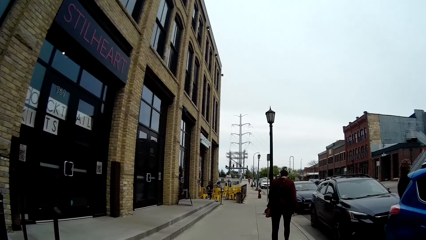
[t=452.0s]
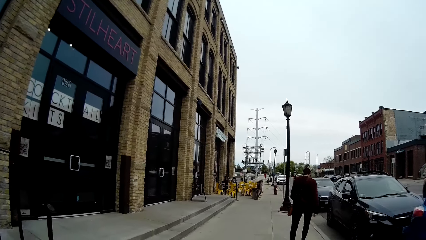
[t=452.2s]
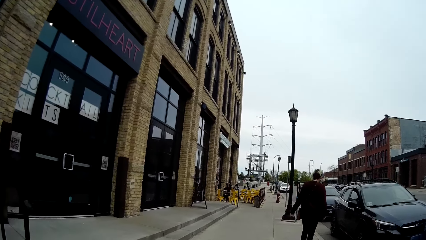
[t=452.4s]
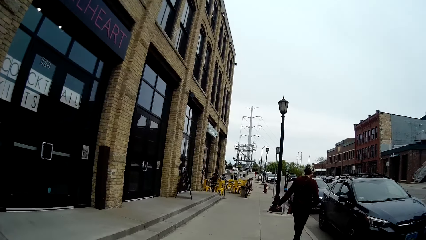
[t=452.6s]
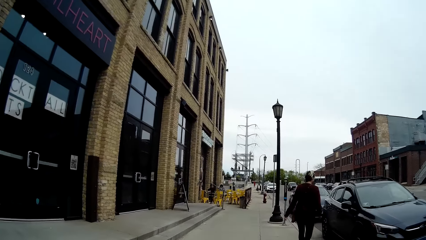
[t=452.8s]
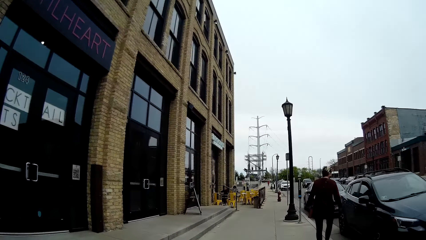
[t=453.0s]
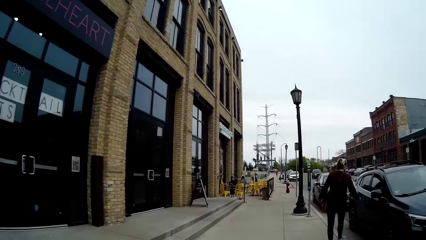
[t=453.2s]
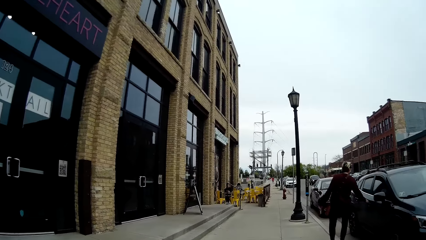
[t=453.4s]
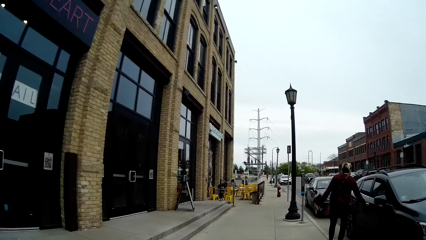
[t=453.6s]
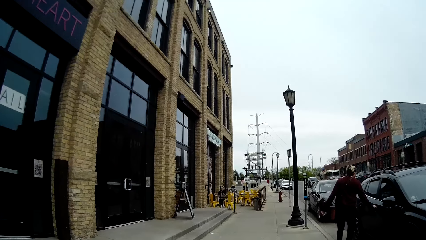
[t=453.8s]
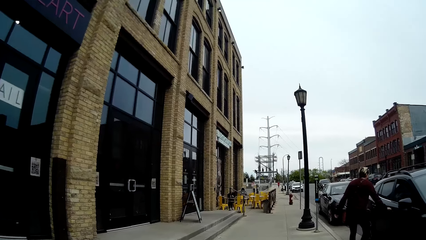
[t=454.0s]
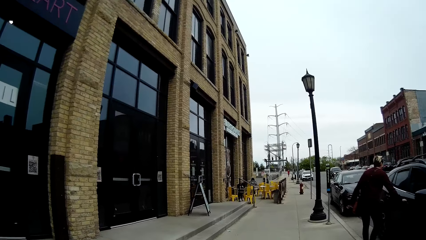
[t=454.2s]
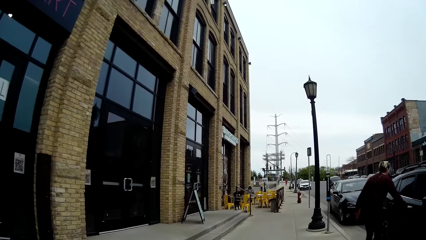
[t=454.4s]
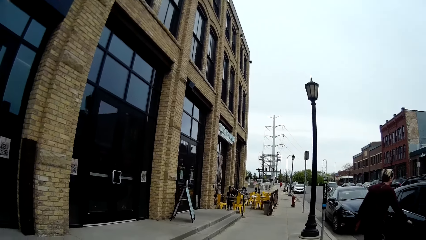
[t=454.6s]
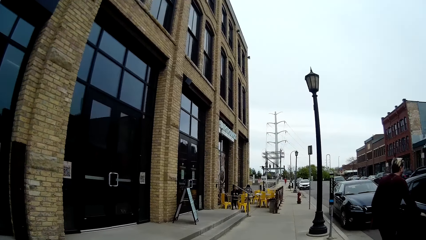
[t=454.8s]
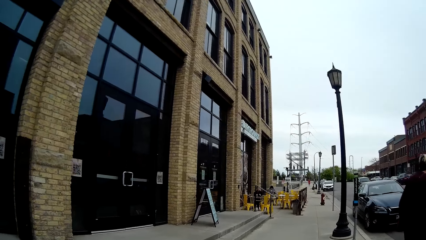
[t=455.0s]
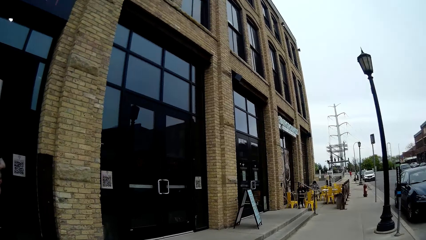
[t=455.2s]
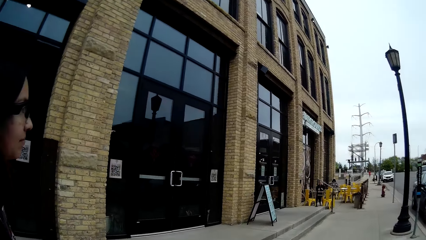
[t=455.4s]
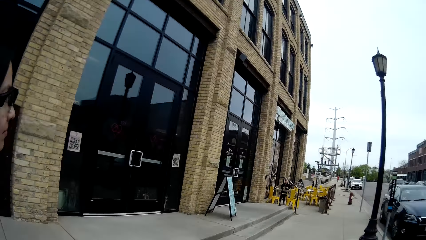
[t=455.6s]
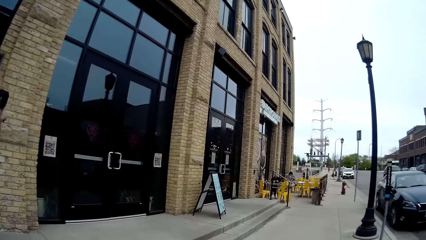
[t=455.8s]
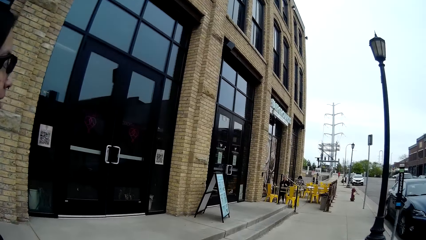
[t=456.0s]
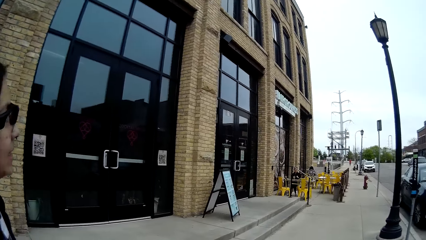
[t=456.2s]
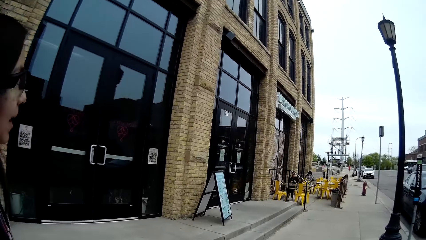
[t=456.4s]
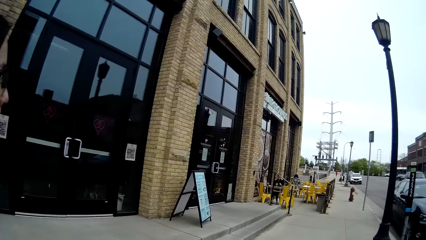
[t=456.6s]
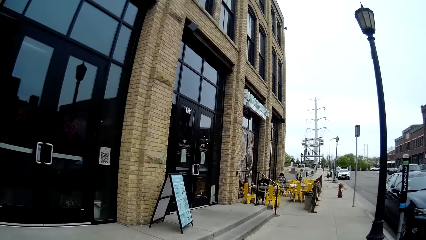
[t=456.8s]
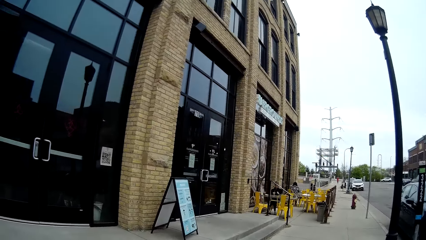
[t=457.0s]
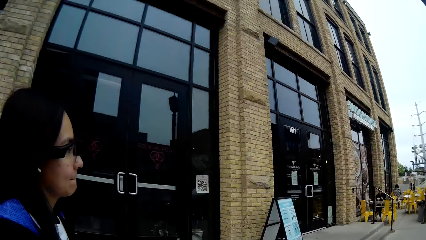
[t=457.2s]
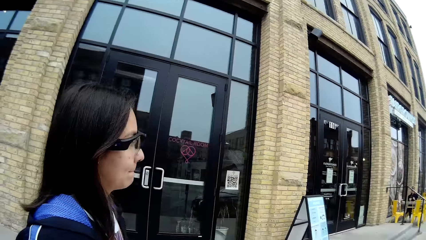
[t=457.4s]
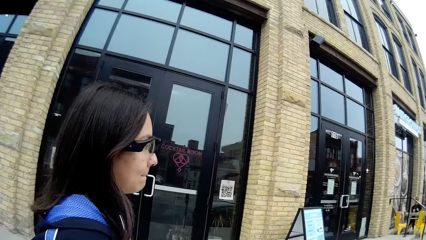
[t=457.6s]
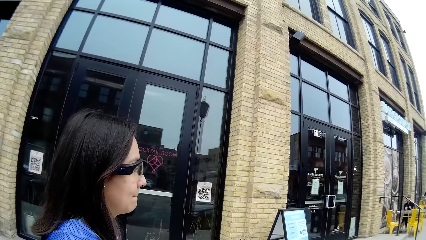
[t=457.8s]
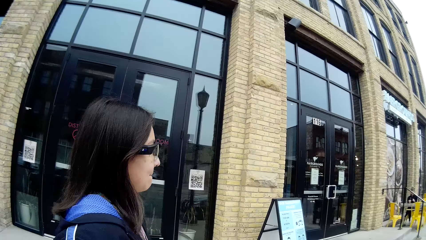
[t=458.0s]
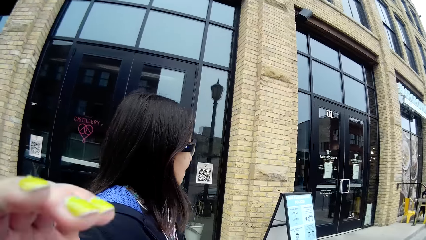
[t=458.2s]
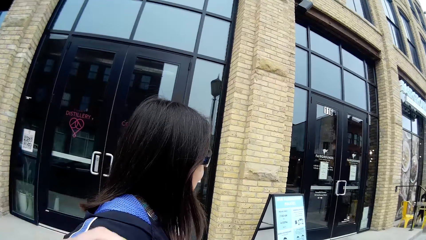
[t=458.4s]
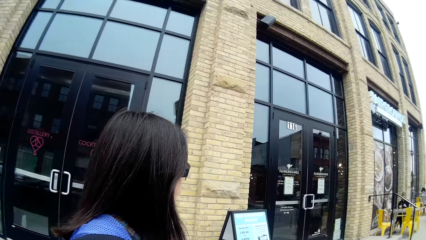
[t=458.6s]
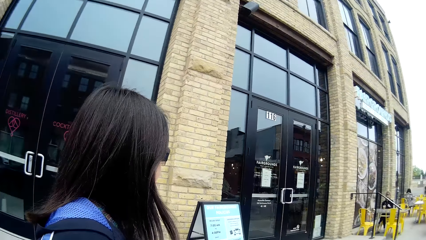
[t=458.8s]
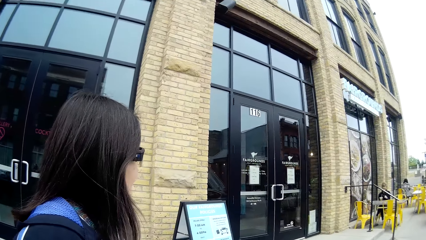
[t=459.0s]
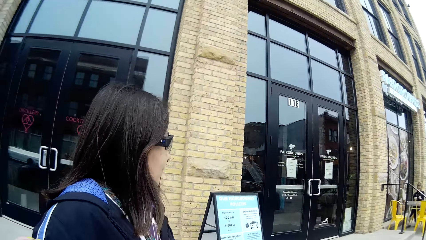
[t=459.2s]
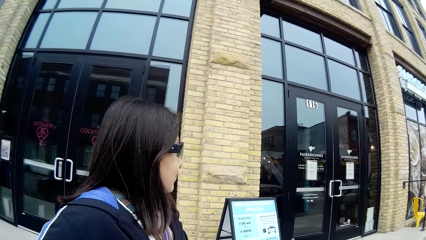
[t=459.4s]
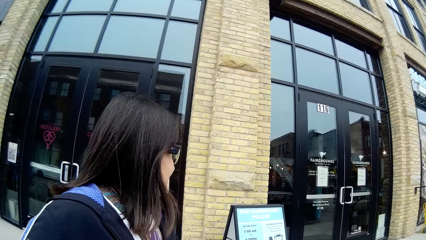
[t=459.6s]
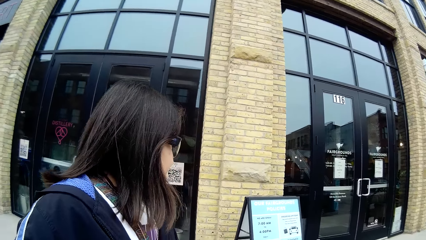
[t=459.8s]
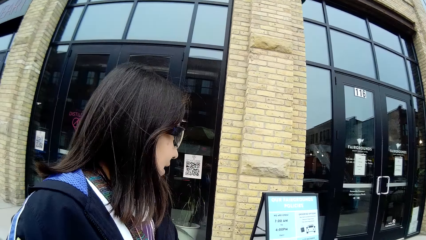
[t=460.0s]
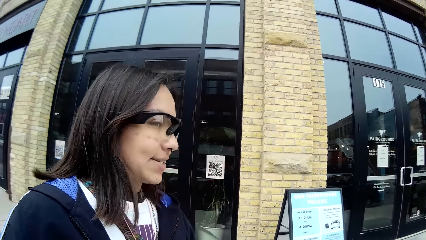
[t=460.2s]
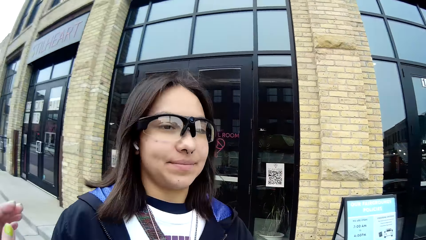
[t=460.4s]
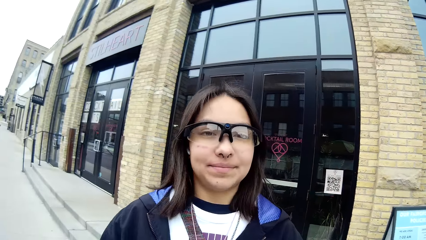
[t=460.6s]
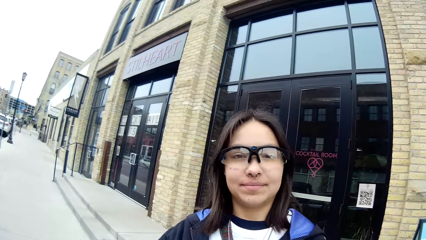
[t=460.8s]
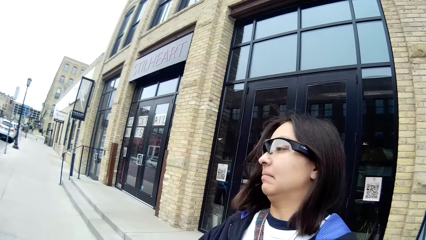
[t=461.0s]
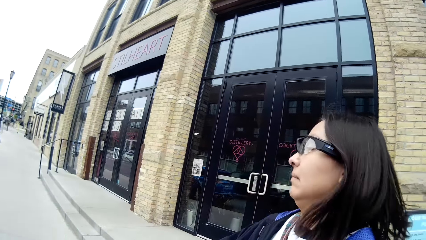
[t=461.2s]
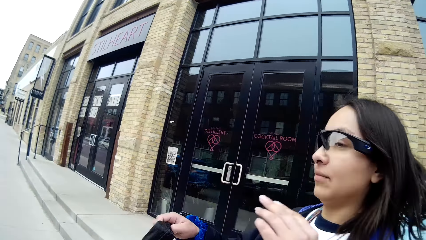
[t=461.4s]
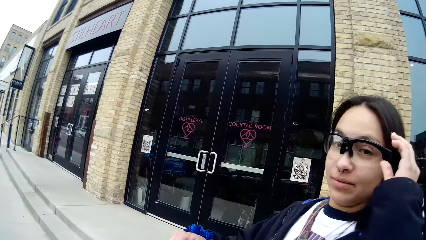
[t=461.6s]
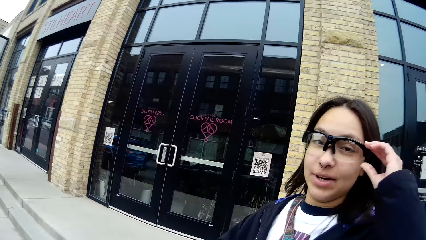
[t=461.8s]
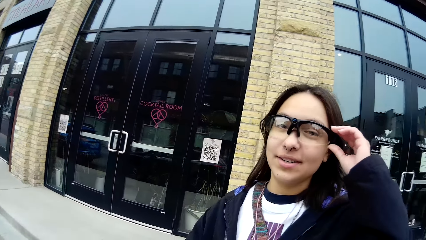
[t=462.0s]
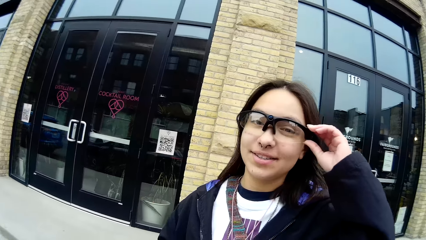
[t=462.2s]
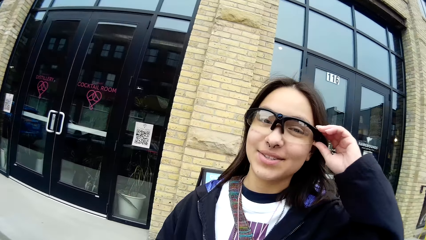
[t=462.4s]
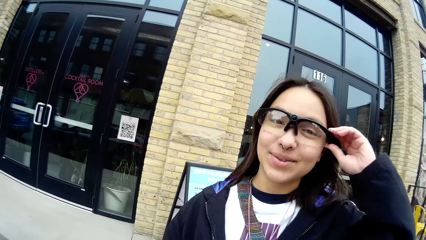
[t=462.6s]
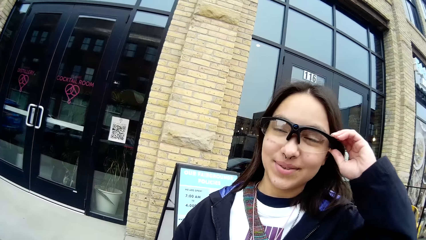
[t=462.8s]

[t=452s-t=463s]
The woman holds a car door with her right hand. The woman touches her spectacle.
